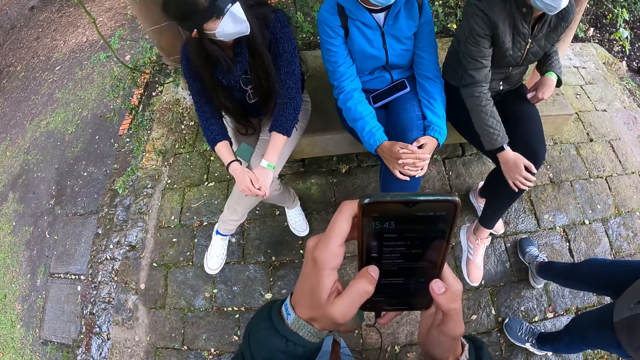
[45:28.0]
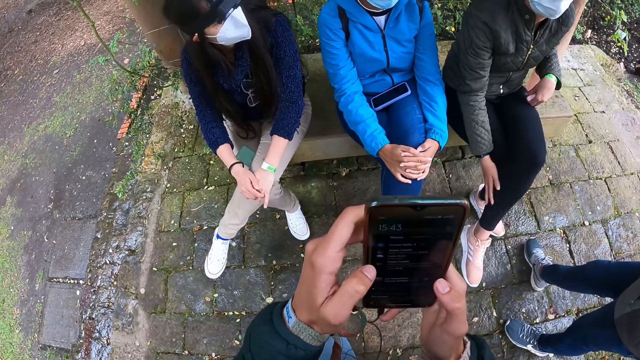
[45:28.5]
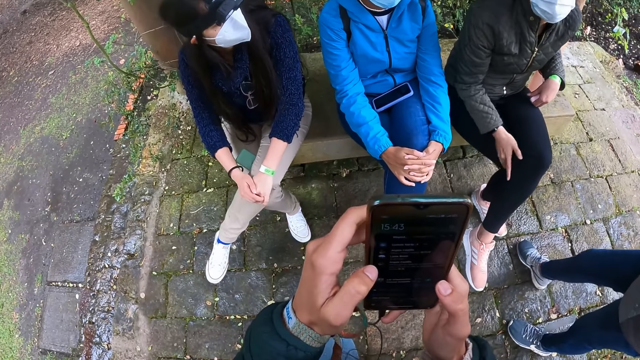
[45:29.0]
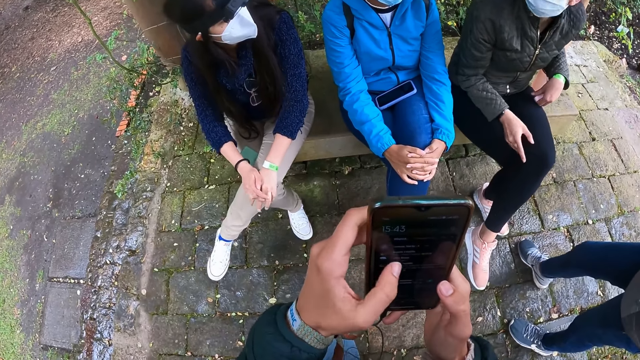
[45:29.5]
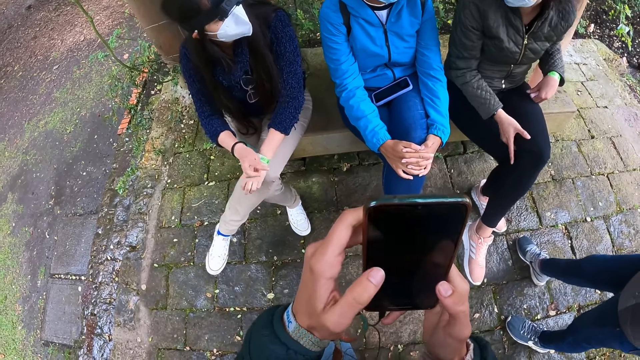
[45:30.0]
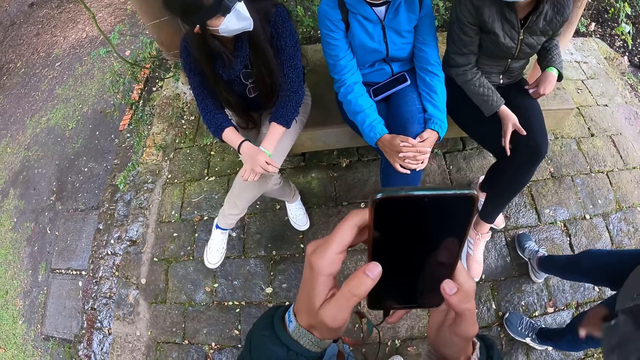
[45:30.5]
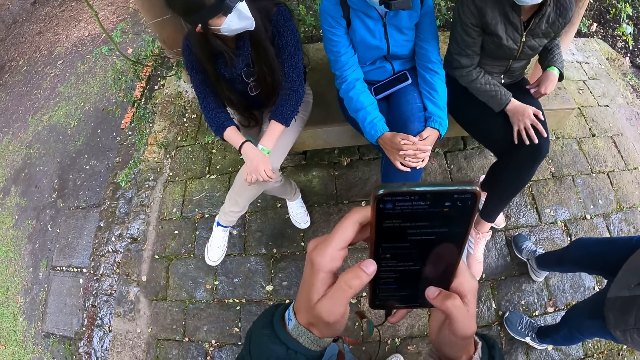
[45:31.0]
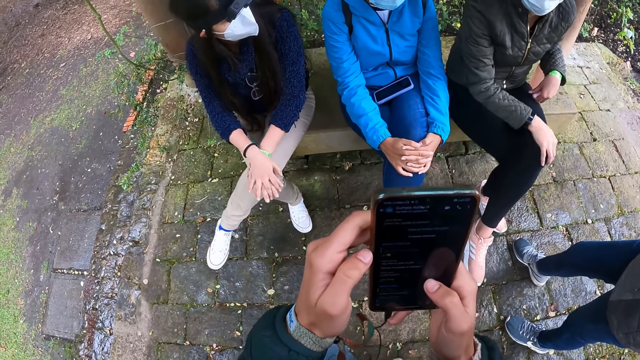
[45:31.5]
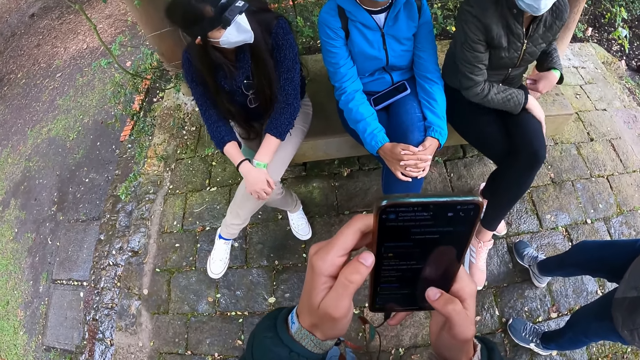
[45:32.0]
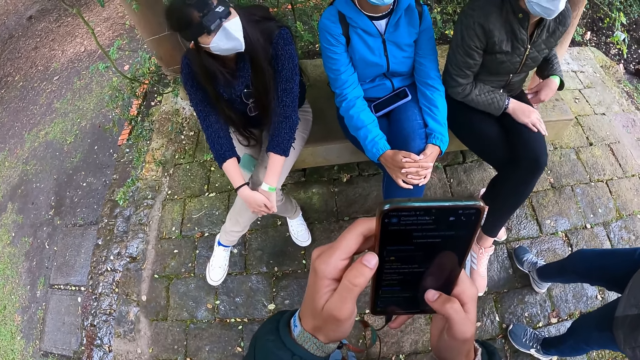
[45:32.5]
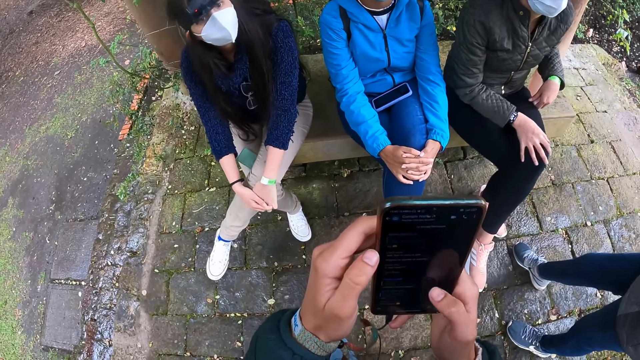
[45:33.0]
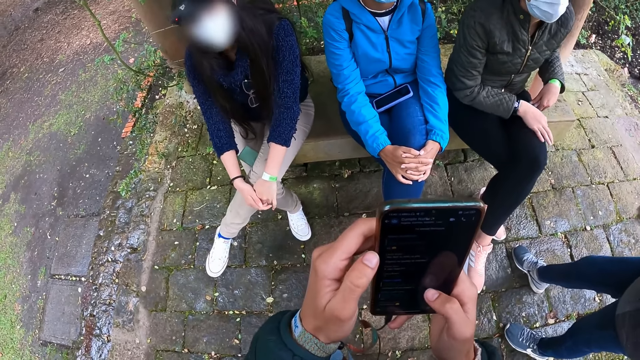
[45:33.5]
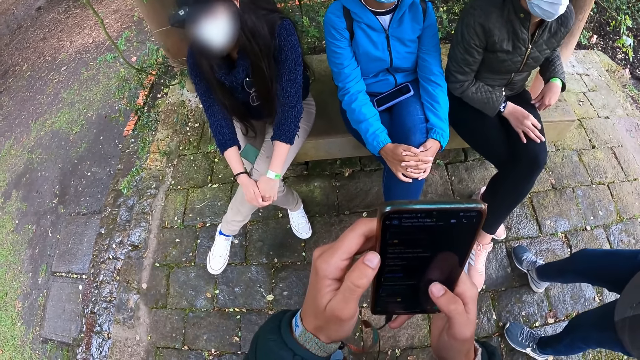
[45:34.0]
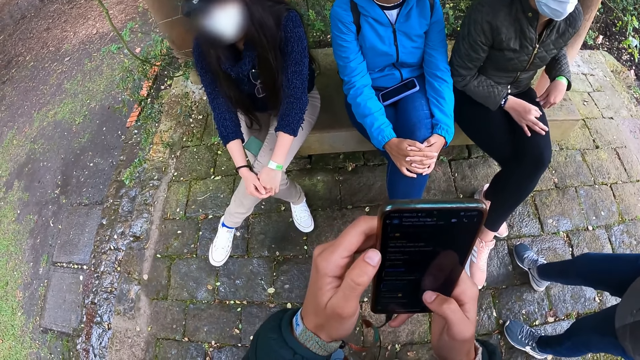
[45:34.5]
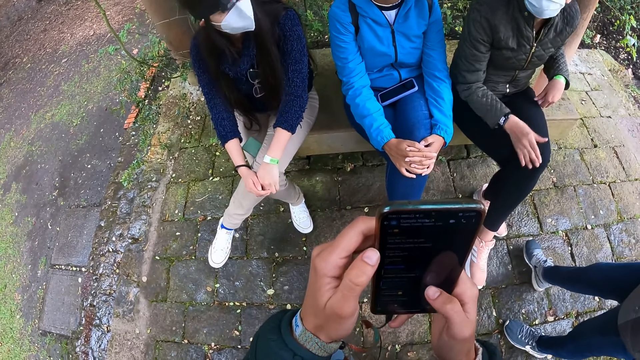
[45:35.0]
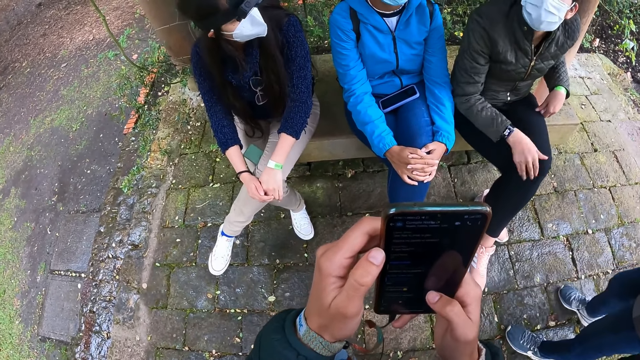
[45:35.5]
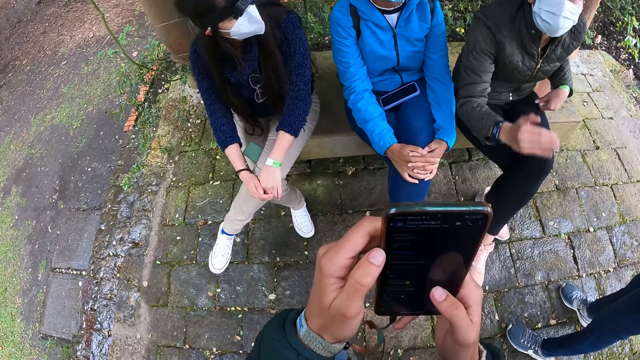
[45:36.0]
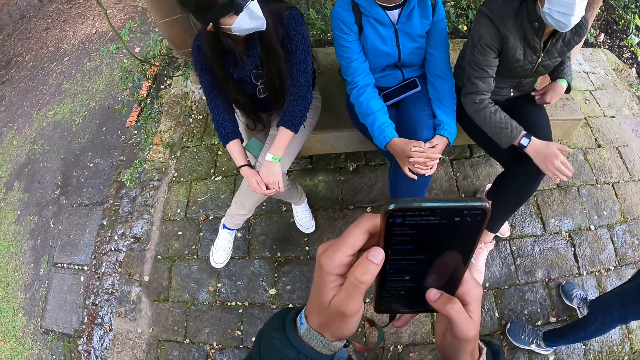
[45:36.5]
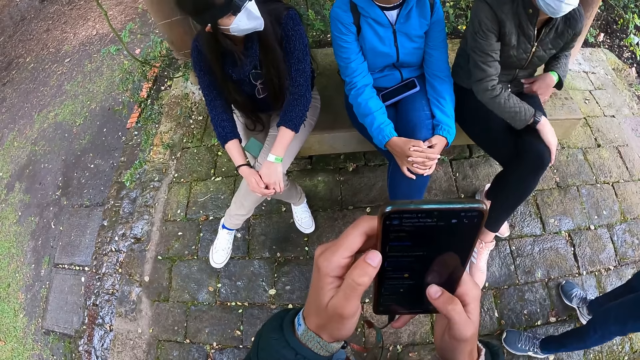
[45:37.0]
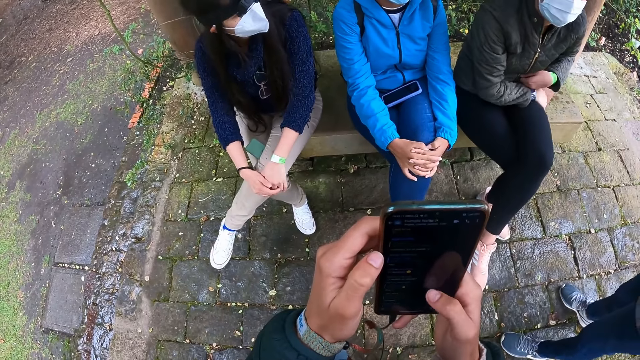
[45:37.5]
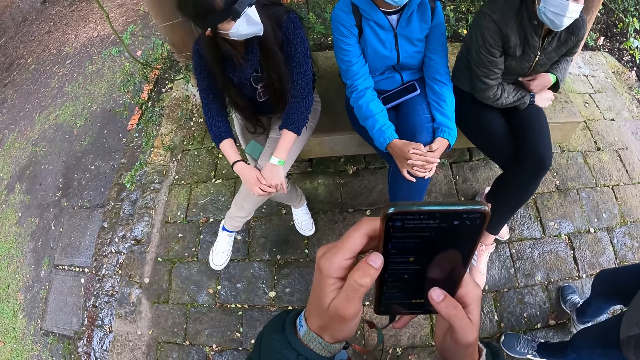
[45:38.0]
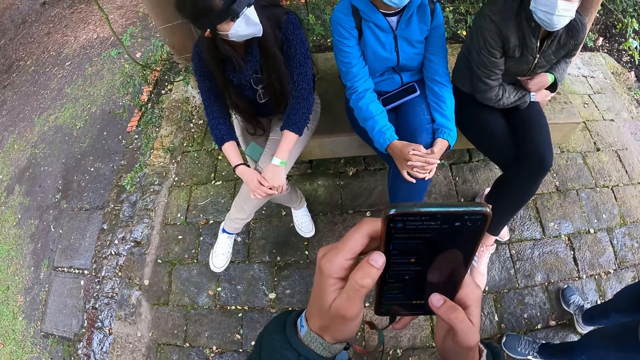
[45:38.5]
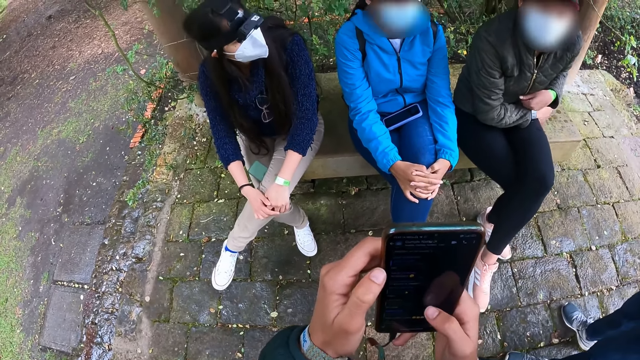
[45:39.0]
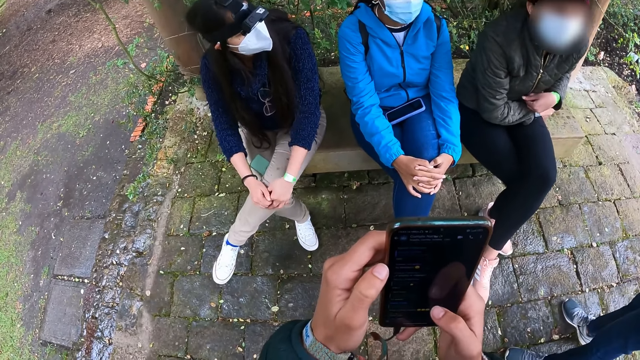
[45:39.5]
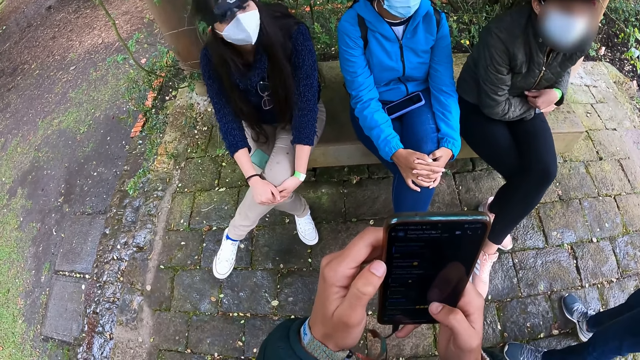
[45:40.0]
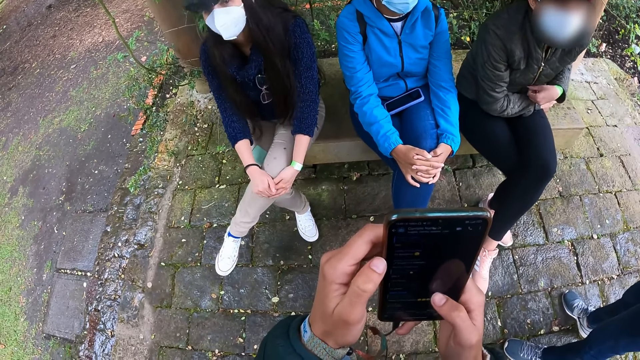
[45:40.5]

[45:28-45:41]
The woman gestures with her right hand.

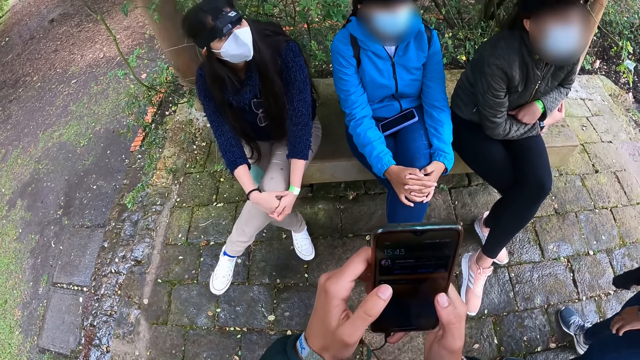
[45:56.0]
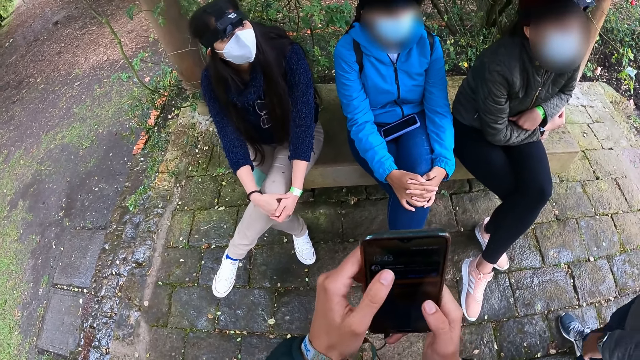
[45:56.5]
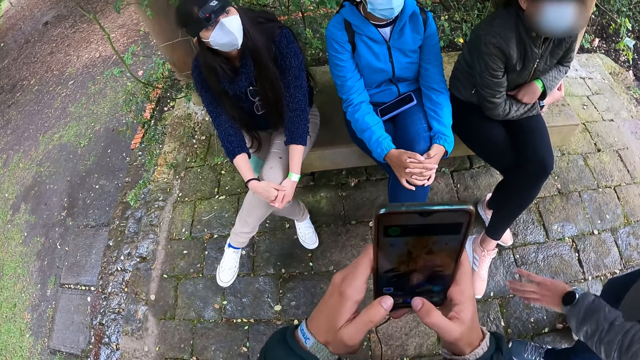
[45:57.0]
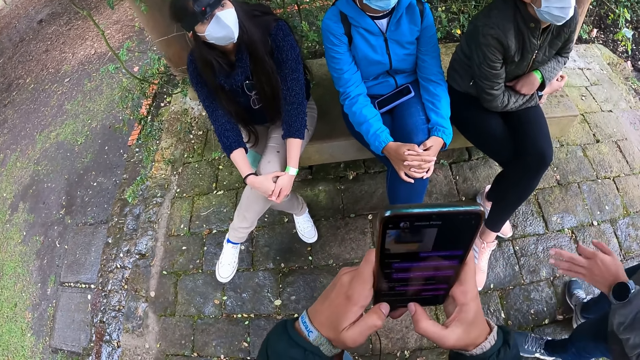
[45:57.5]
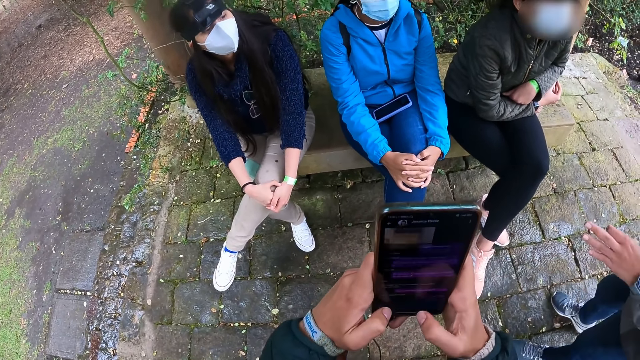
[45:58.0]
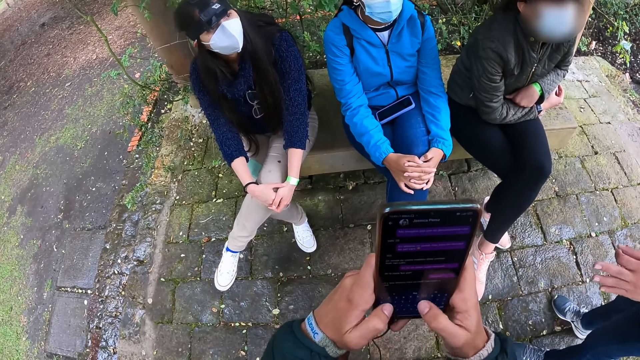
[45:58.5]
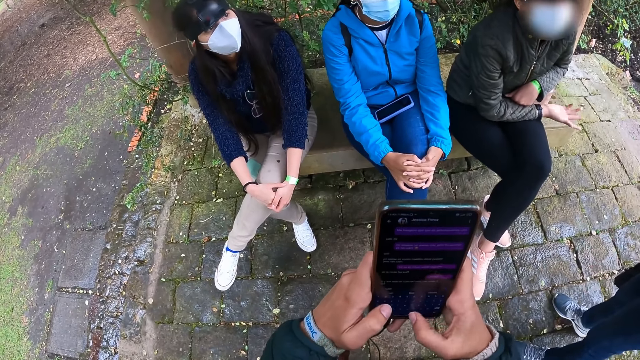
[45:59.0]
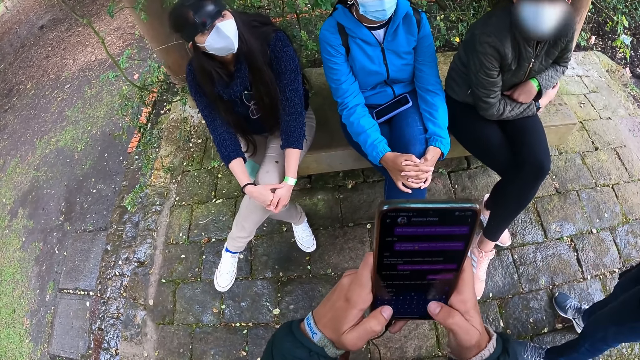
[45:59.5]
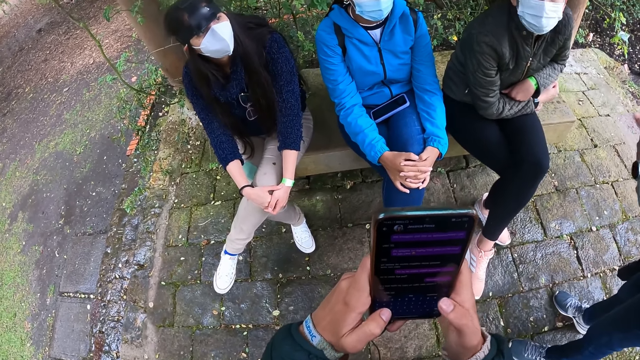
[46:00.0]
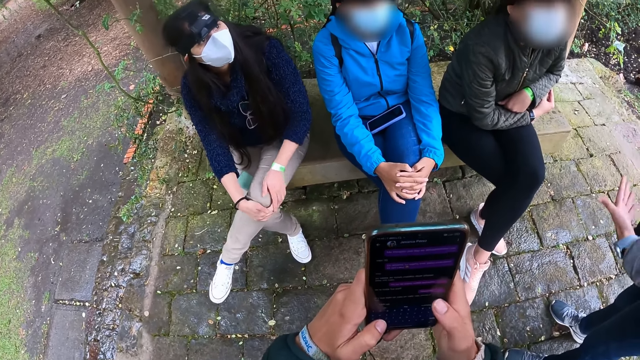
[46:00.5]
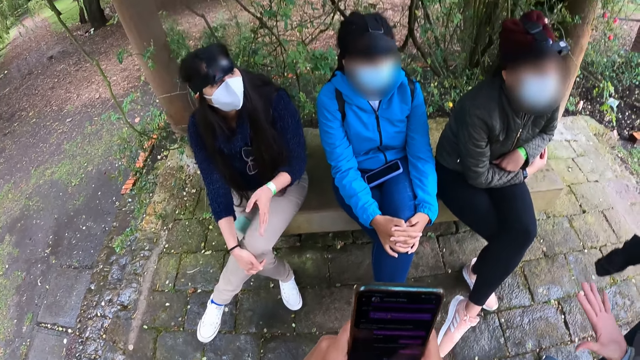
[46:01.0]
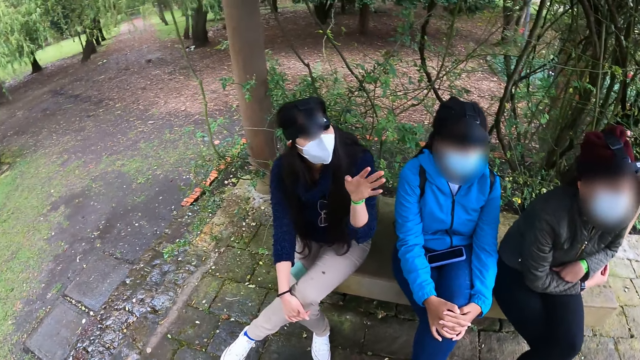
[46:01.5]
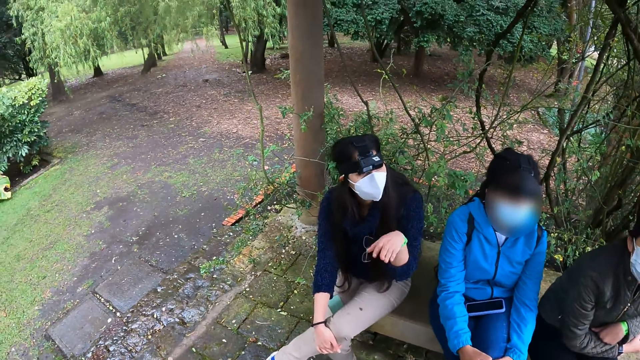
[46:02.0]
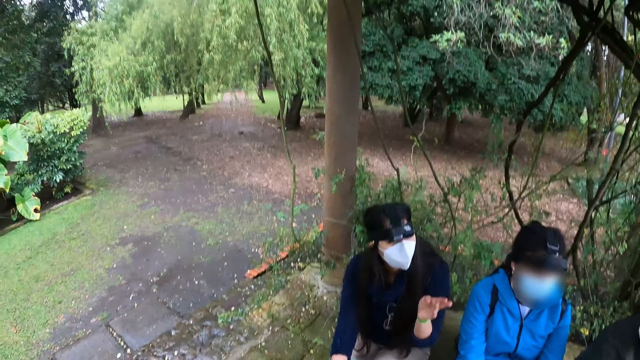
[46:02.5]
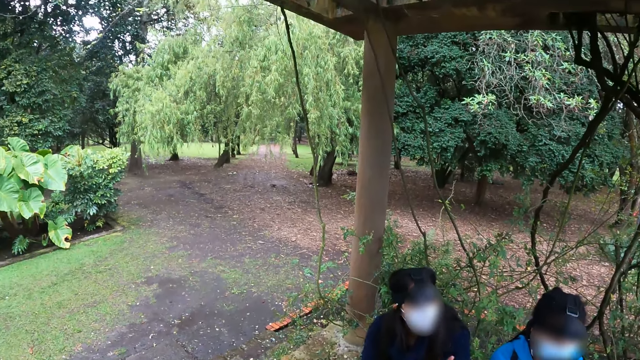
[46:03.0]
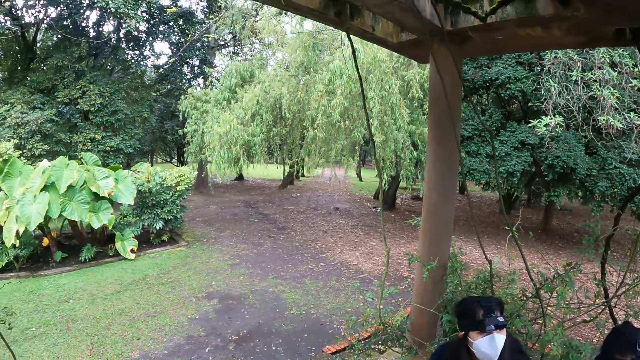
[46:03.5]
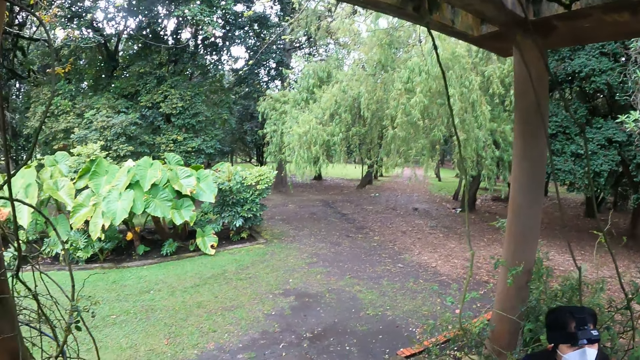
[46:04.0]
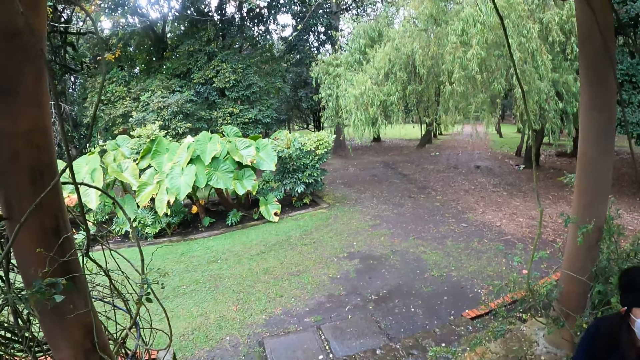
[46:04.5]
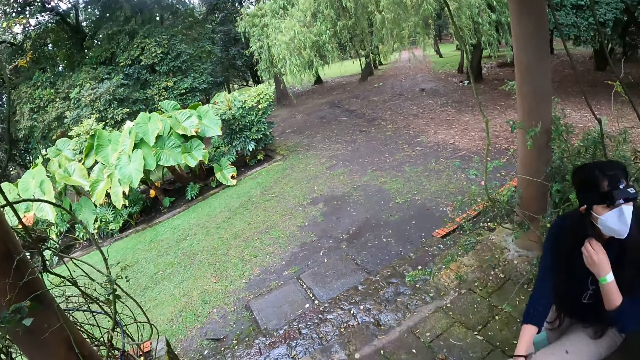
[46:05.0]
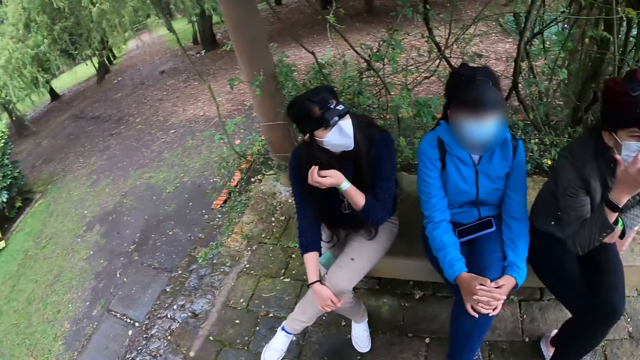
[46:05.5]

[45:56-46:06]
The woman interacts with another woman and a third woman. The second woman gestures with her left hand. The camera wearer looks around.
